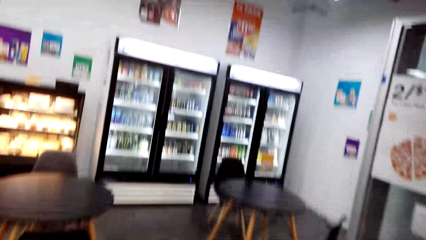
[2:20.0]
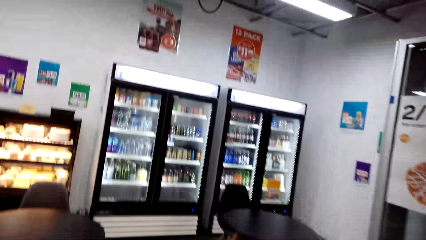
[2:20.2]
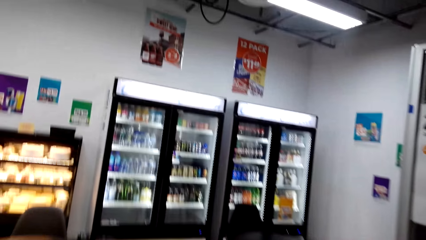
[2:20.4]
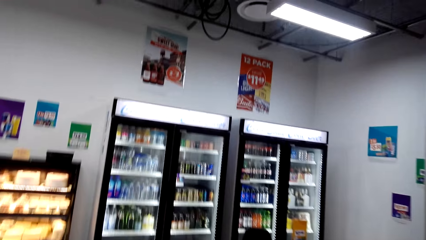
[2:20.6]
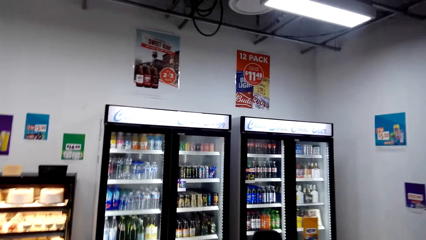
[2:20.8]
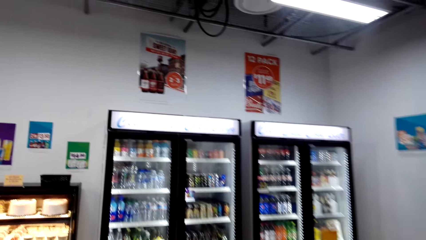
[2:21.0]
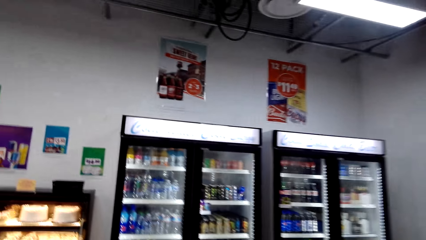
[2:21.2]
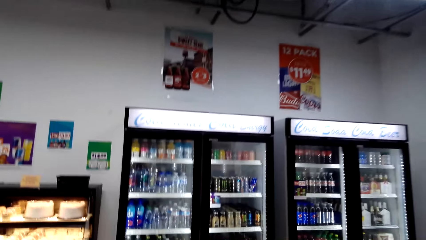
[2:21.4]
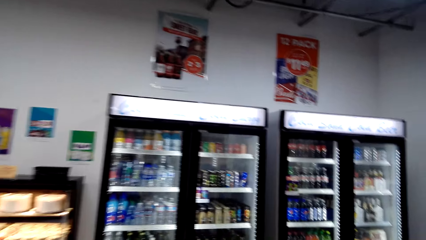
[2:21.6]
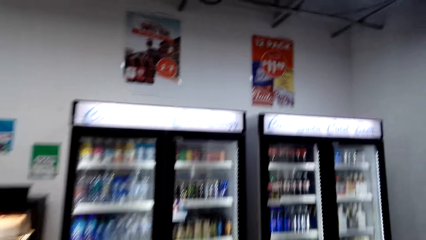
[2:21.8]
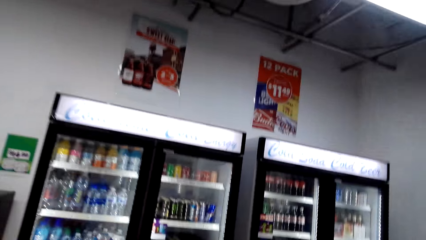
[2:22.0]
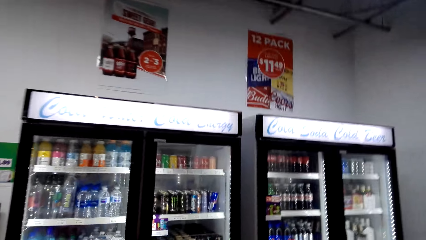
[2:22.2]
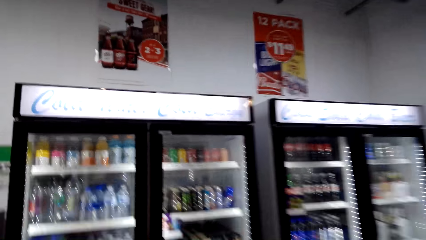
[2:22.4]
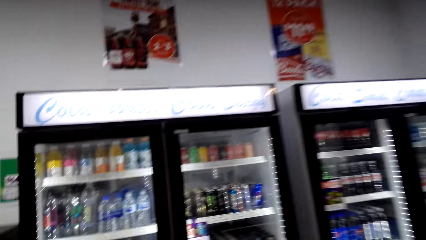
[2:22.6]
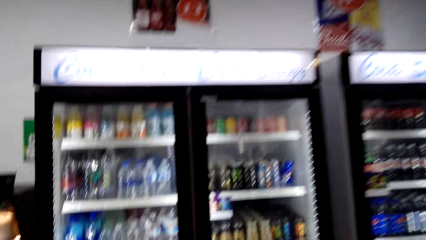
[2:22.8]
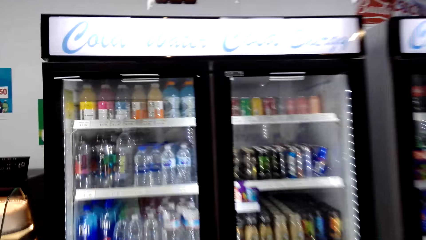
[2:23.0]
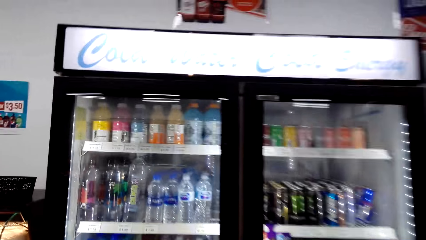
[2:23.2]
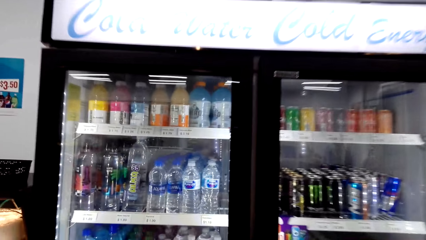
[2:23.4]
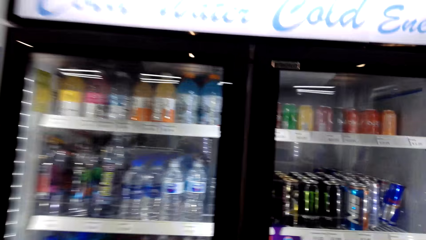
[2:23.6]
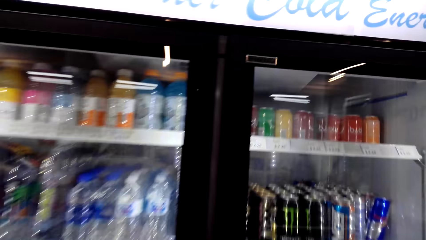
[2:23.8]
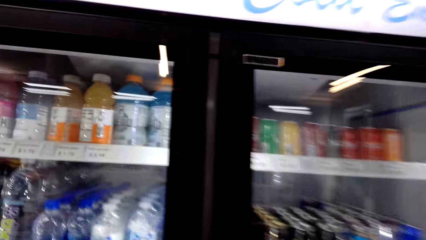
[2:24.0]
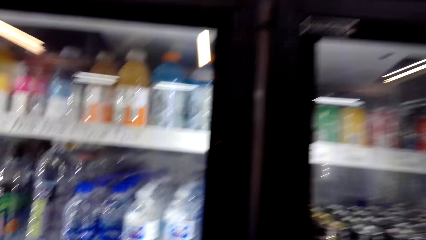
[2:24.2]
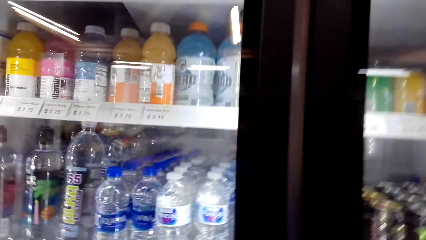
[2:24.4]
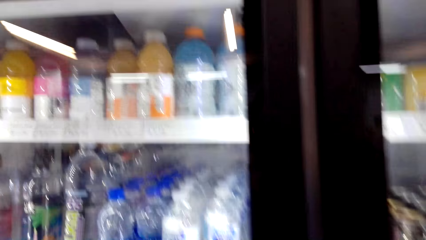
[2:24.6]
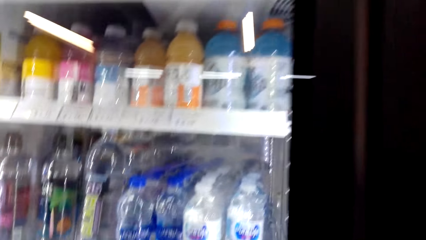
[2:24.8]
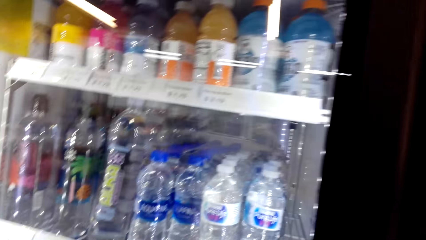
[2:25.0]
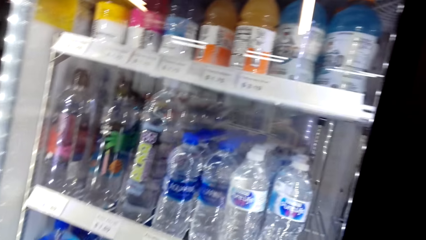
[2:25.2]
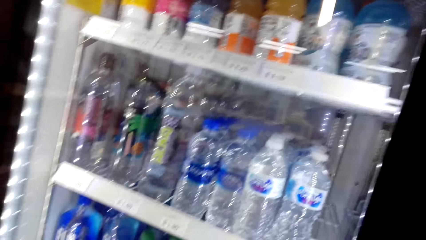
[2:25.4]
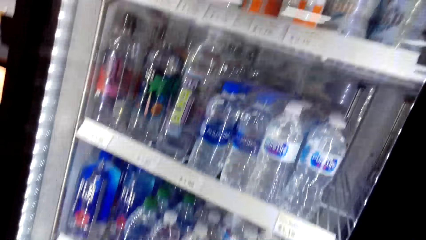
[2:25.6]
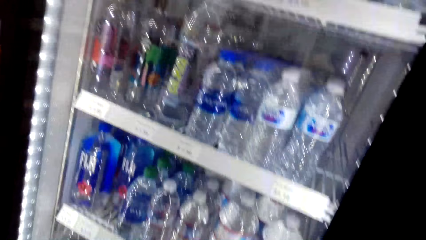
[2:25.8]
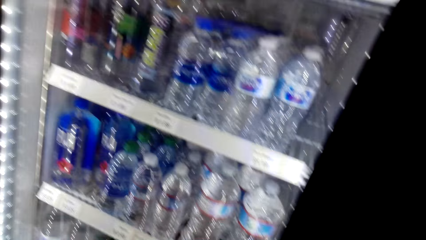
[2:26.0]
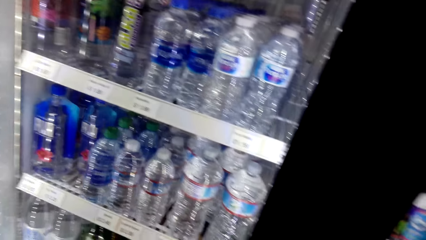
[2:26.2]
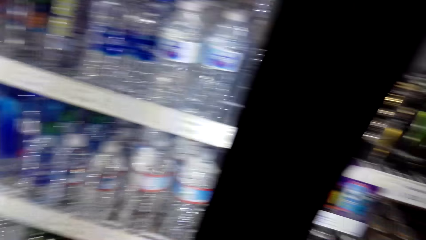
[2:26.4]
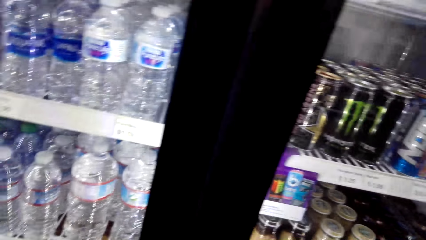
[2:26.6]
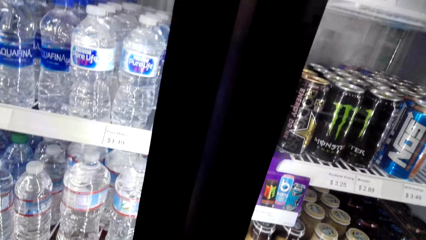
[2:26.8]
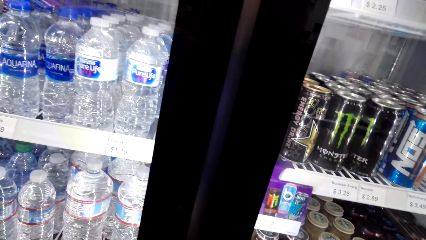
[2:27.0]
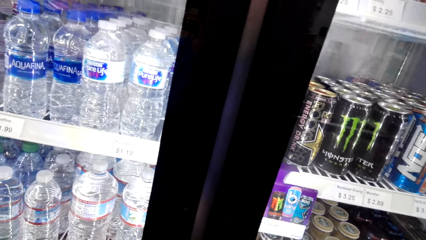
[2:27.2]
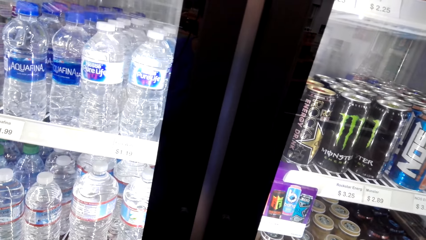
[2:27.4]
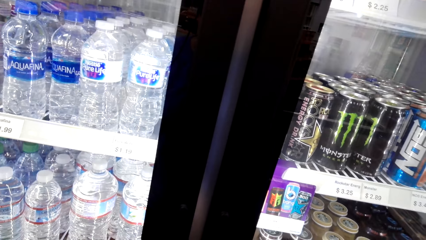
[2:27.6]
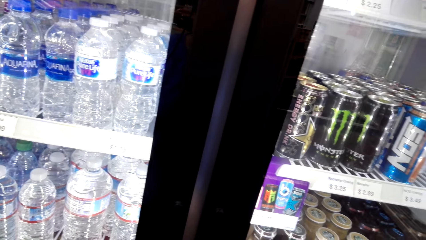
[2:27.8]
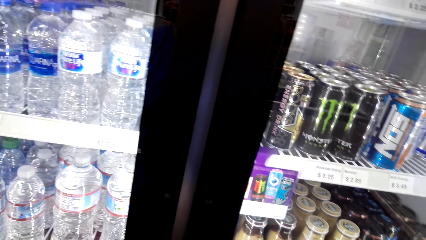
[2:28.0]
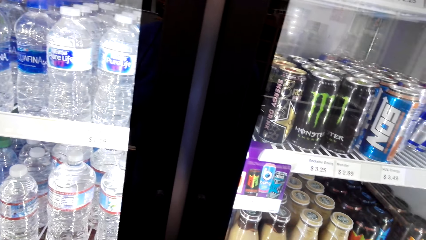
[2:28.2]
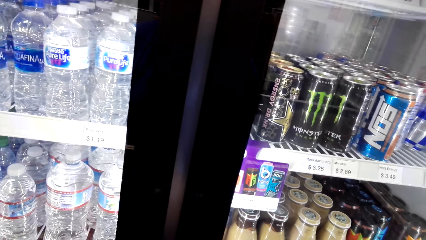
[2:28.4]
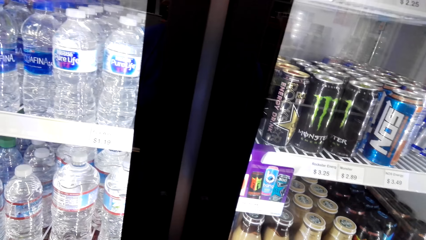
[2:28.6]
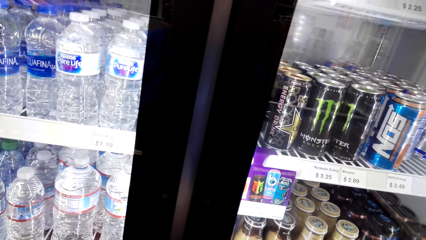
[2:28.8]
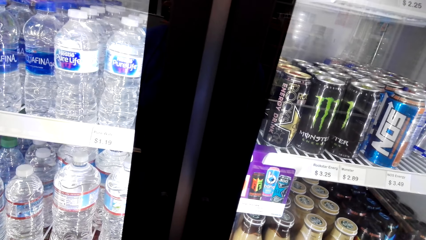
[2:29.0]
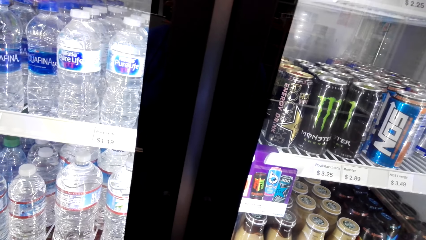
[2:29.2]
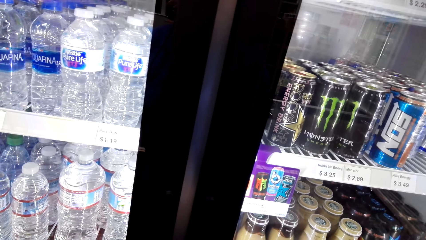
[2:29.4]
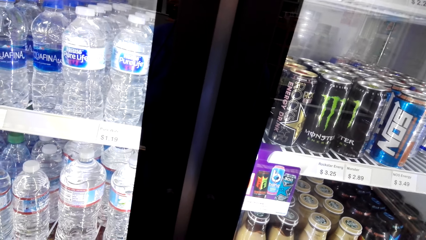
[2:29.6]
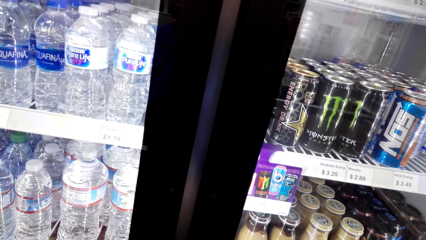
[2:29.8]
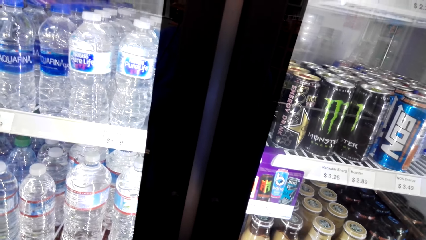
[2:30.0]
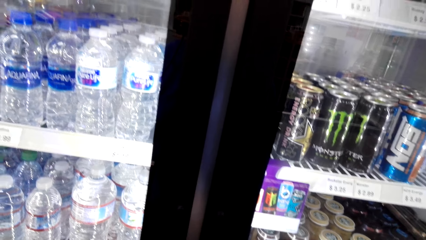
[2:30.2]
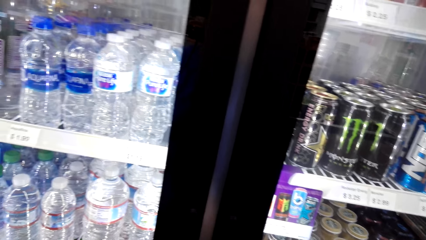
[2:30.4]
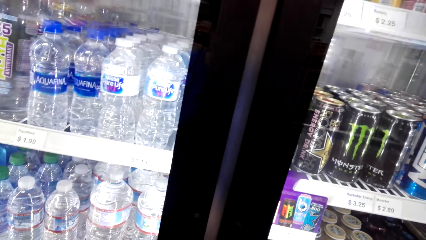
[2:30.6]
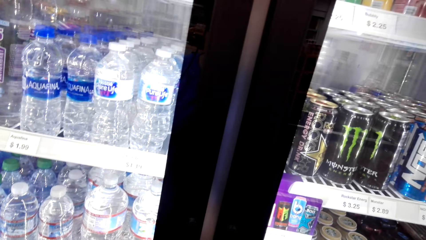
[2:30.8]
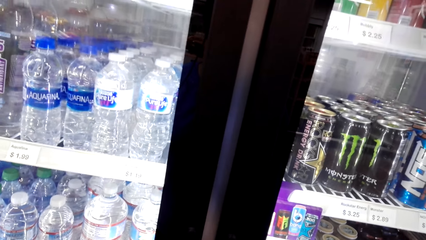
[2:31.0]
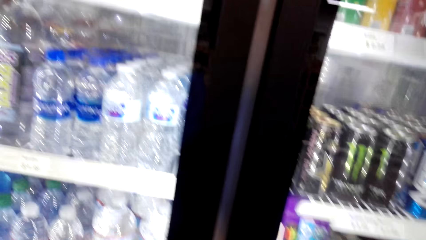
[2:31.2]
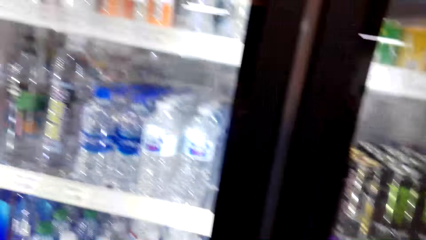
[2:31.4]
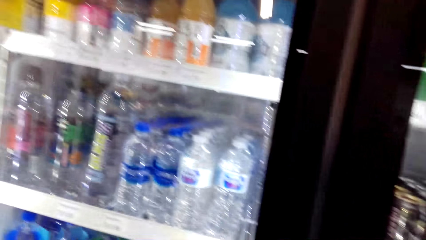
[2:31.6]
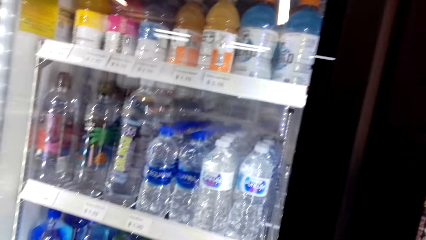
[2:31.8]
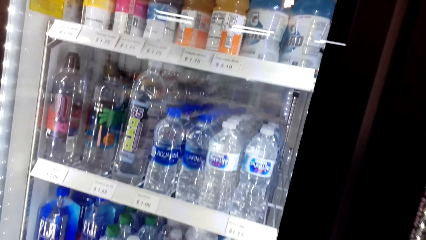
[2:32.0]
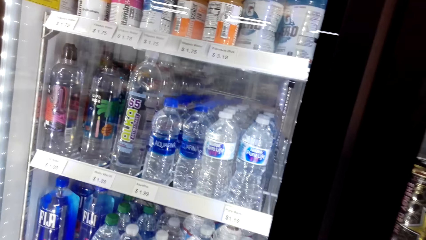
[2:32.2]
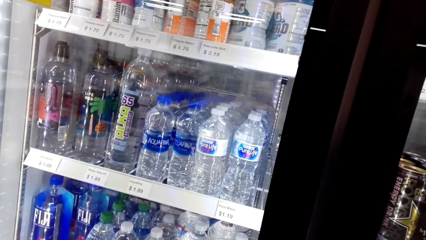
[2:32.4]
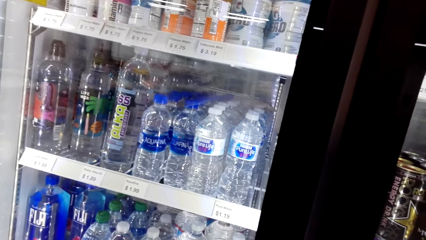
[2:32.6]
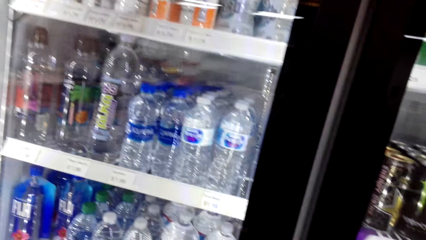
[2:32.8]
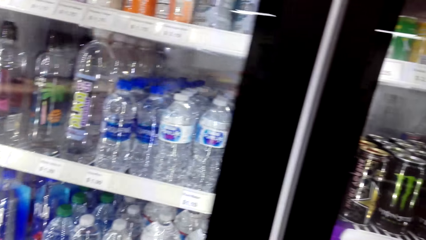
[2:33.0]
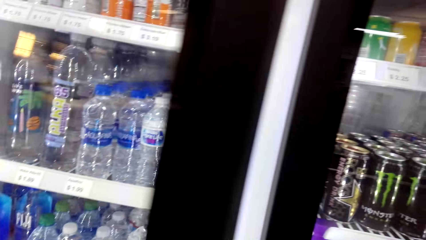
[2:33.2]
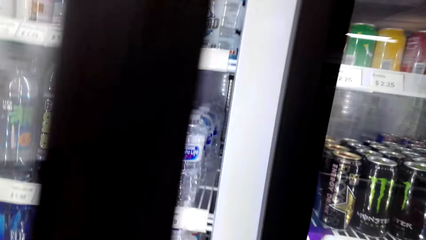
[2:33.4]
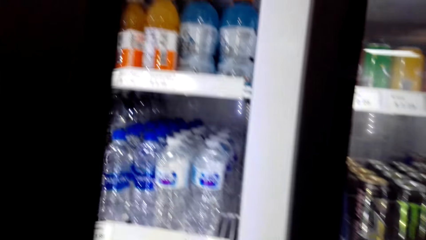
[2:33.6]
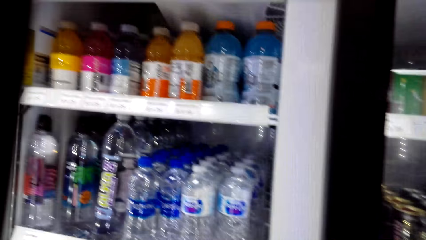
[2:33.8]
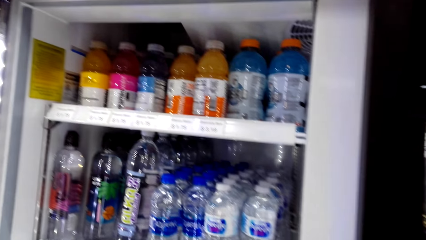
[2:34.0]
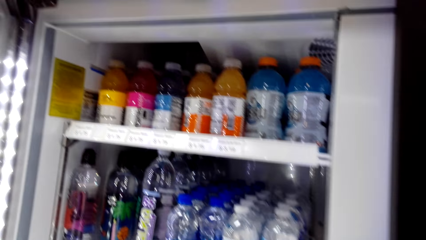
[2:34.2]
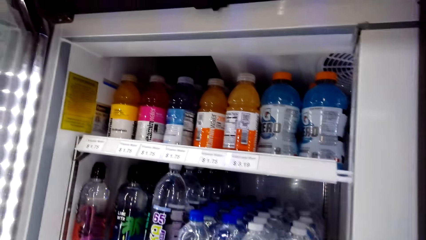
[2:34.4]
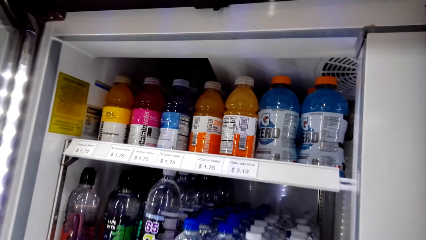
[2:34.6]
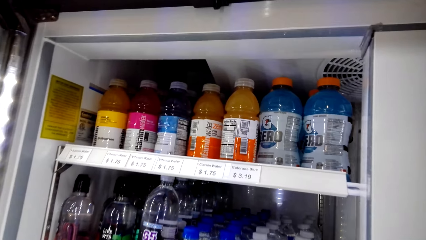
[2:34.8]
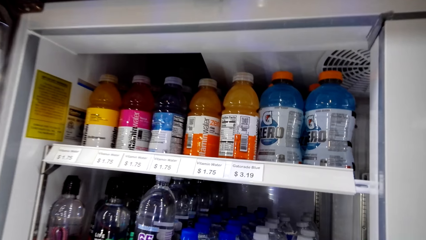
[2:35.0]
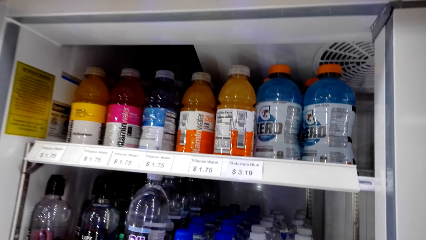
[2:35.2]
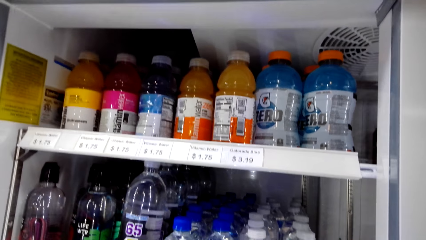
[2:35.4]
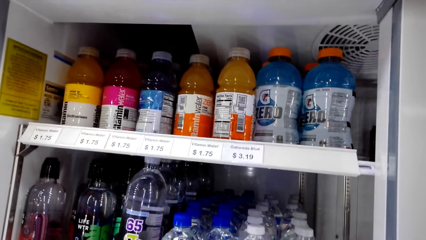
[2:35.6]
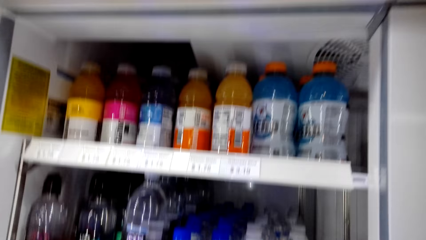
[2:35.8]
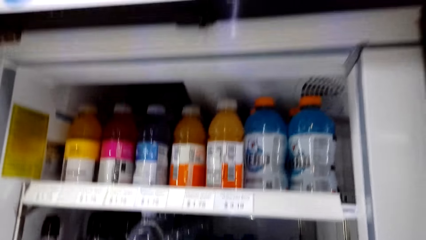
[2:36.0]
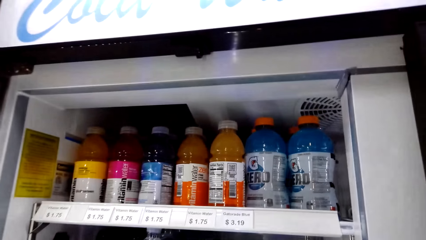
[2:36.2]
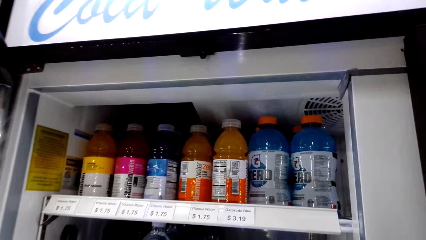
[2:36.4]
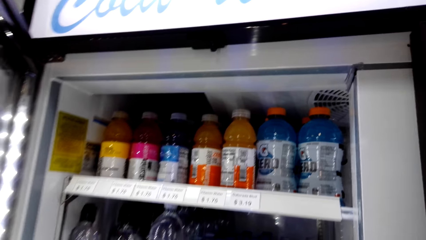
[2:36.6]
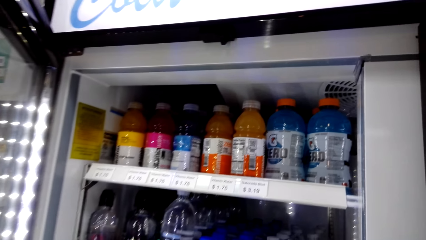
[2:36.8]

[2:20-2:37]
The camera wearer stares at the drink in the fridge. They open the fridge.
